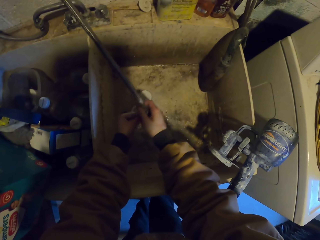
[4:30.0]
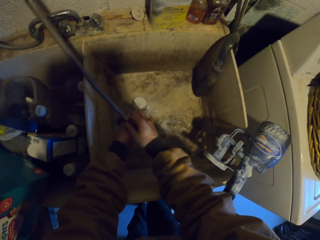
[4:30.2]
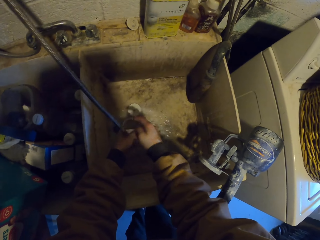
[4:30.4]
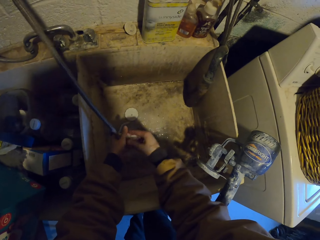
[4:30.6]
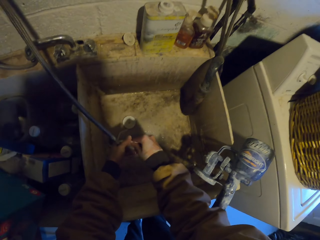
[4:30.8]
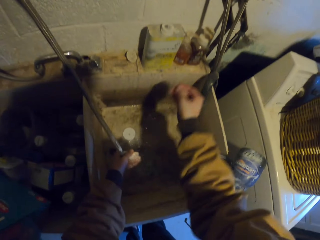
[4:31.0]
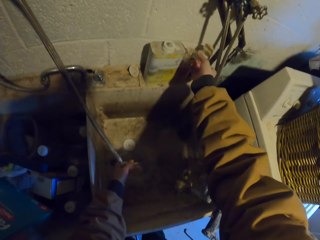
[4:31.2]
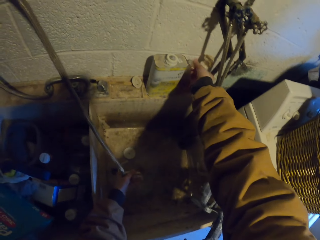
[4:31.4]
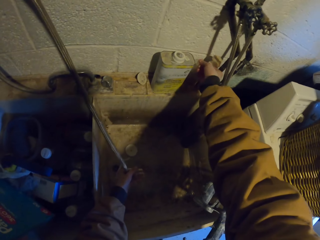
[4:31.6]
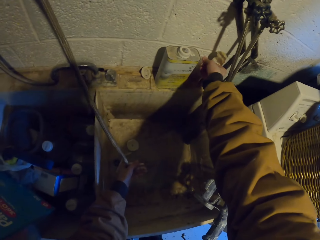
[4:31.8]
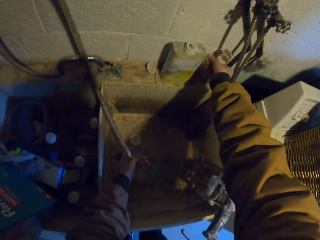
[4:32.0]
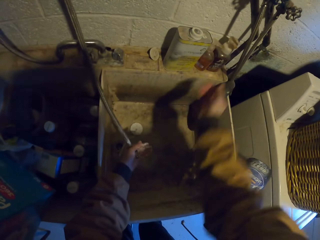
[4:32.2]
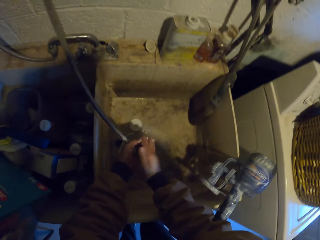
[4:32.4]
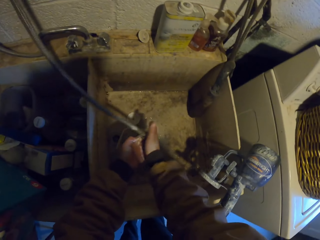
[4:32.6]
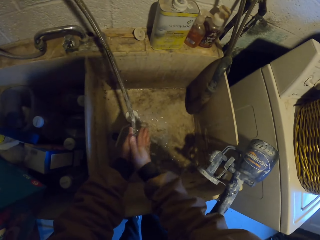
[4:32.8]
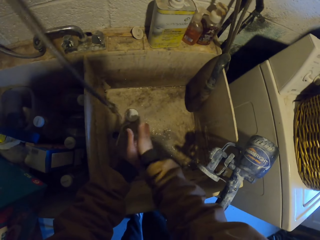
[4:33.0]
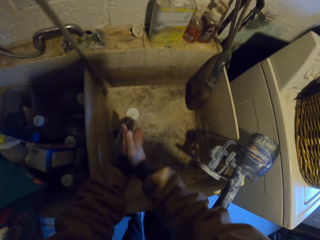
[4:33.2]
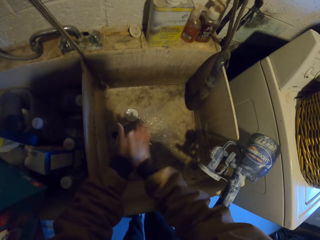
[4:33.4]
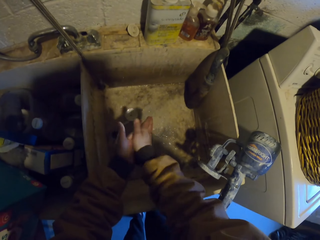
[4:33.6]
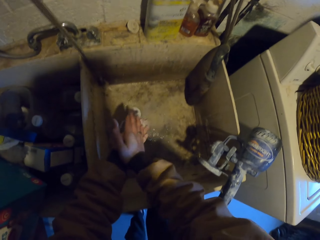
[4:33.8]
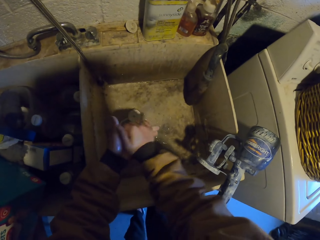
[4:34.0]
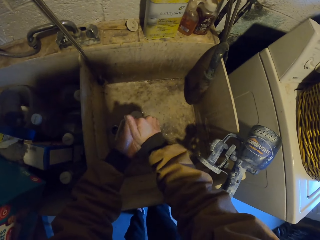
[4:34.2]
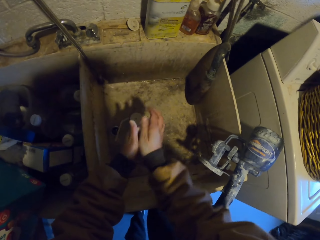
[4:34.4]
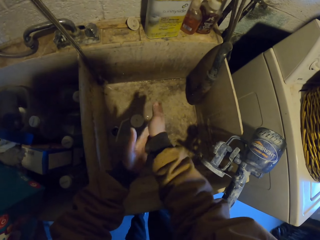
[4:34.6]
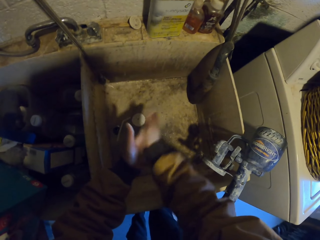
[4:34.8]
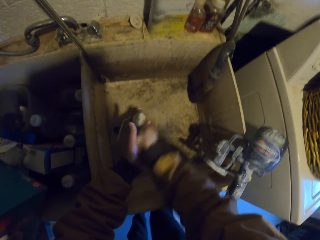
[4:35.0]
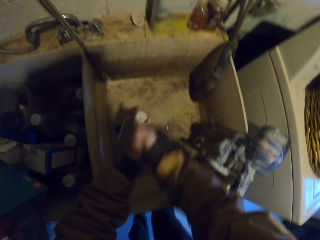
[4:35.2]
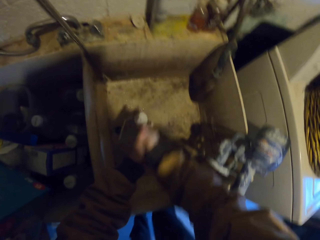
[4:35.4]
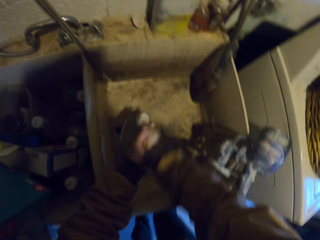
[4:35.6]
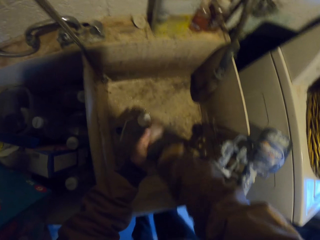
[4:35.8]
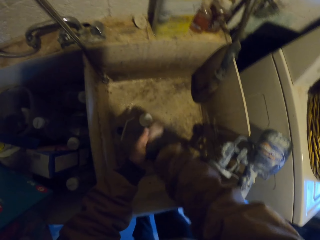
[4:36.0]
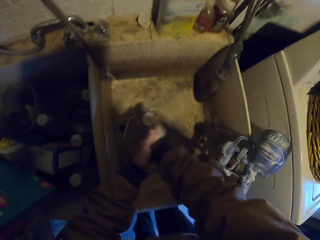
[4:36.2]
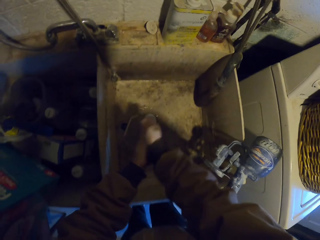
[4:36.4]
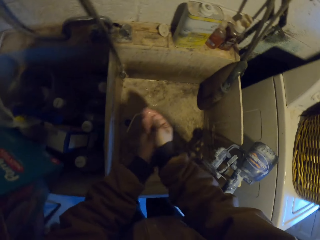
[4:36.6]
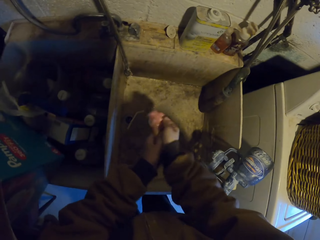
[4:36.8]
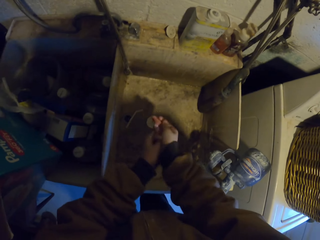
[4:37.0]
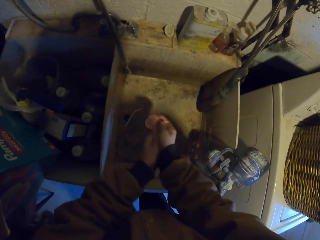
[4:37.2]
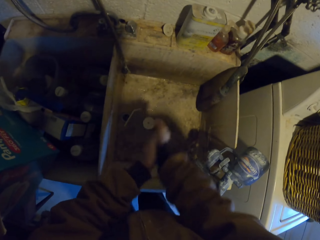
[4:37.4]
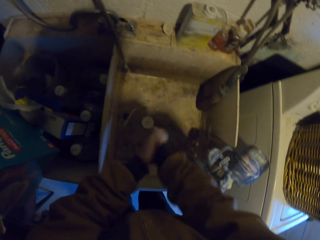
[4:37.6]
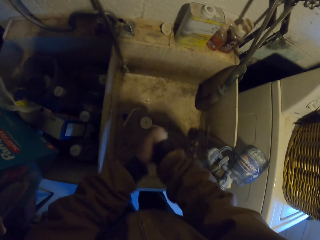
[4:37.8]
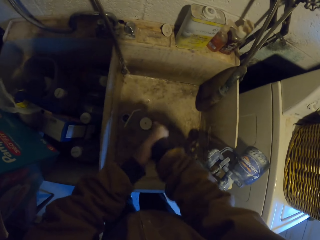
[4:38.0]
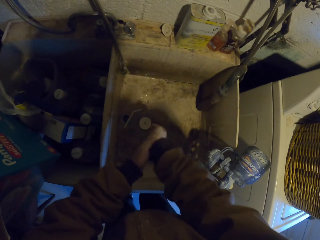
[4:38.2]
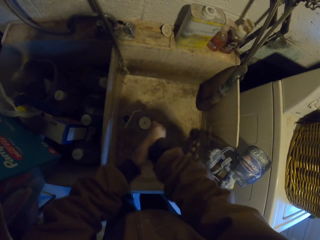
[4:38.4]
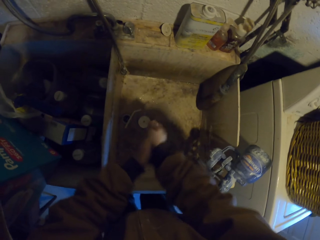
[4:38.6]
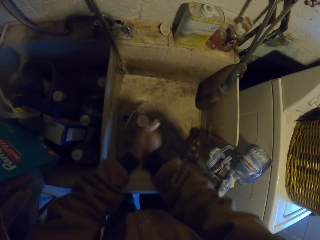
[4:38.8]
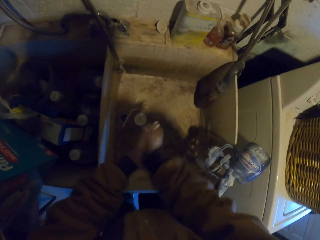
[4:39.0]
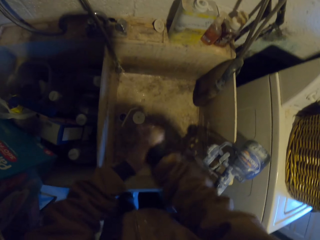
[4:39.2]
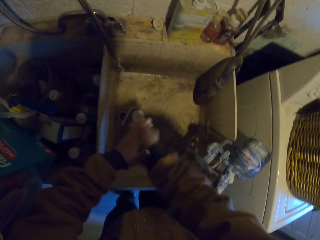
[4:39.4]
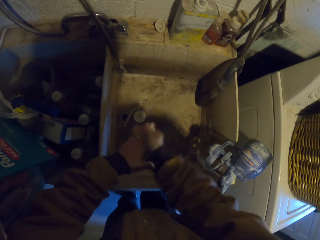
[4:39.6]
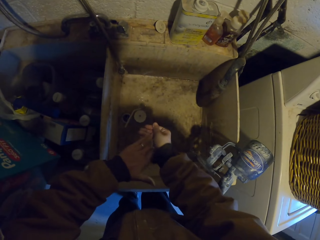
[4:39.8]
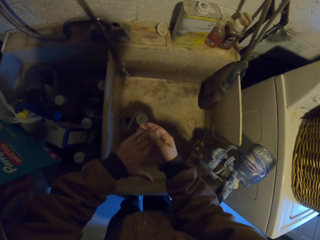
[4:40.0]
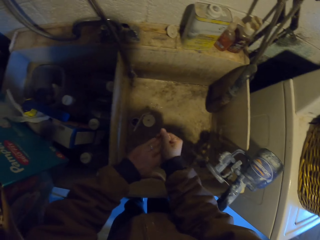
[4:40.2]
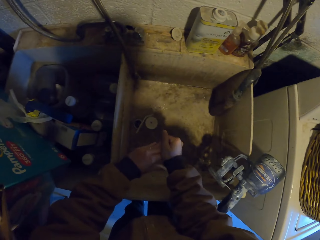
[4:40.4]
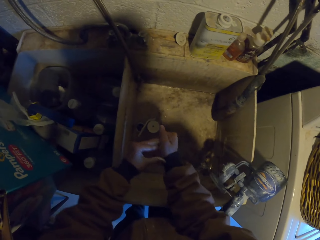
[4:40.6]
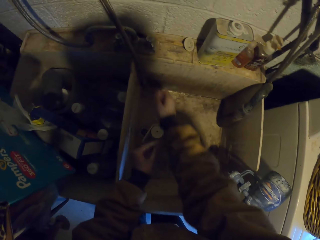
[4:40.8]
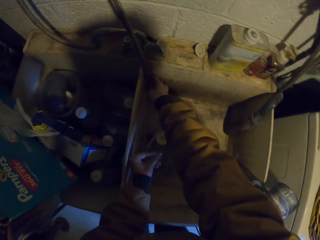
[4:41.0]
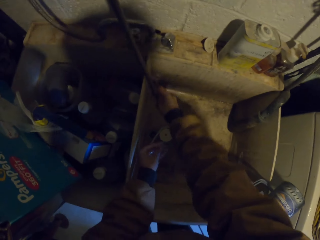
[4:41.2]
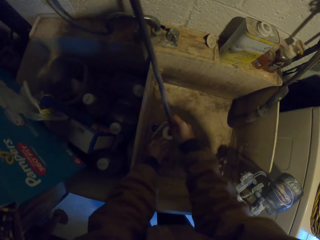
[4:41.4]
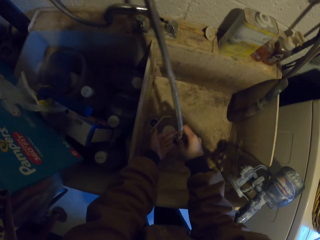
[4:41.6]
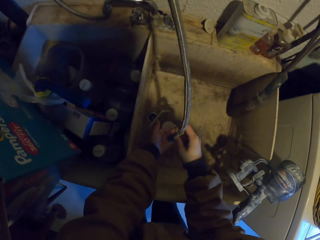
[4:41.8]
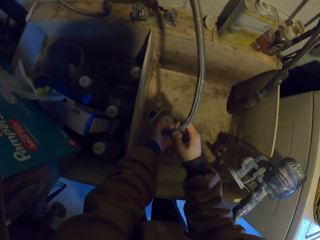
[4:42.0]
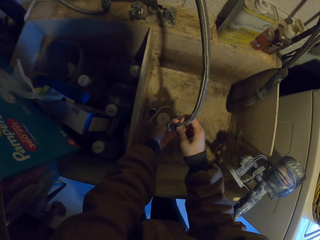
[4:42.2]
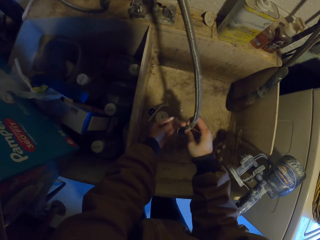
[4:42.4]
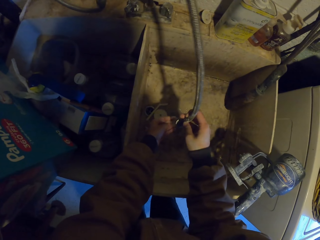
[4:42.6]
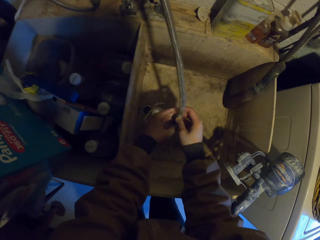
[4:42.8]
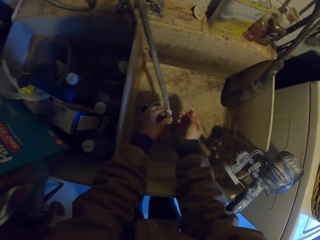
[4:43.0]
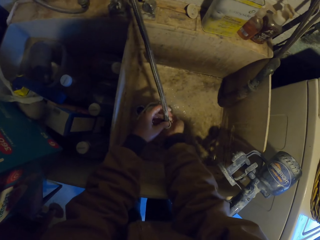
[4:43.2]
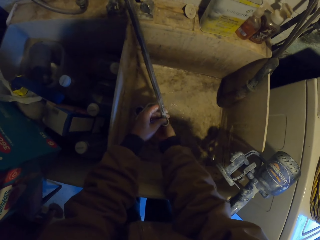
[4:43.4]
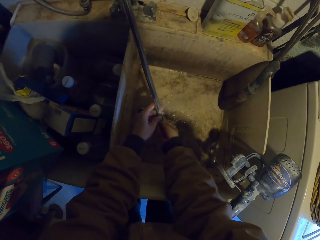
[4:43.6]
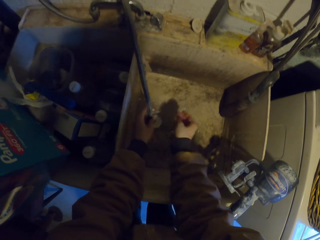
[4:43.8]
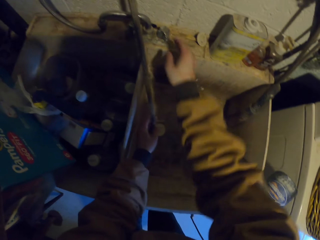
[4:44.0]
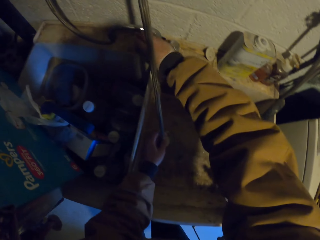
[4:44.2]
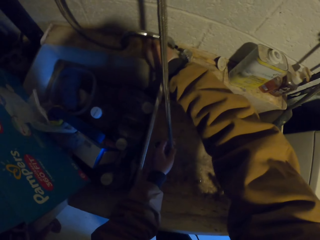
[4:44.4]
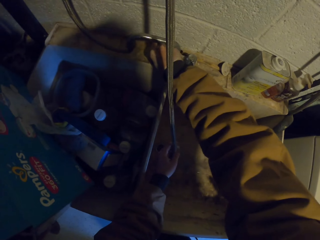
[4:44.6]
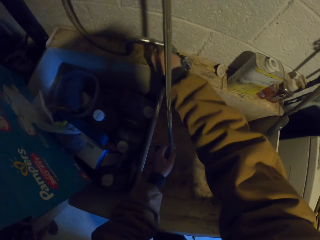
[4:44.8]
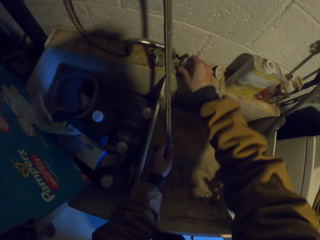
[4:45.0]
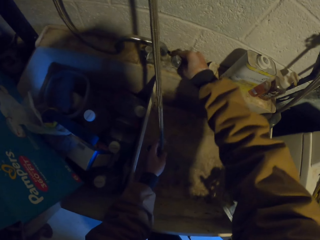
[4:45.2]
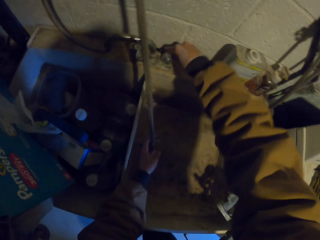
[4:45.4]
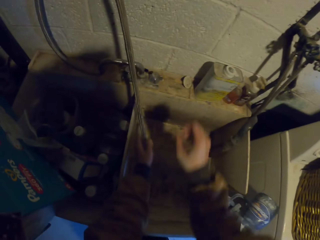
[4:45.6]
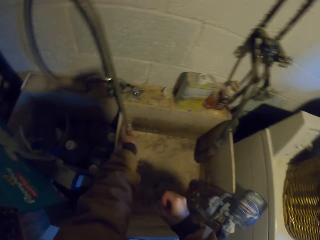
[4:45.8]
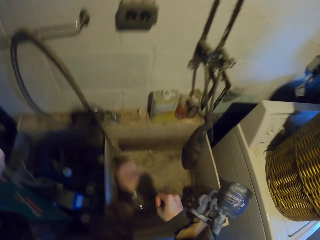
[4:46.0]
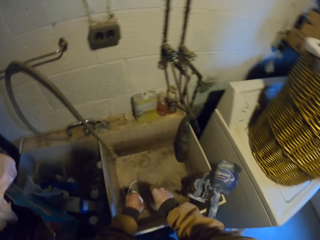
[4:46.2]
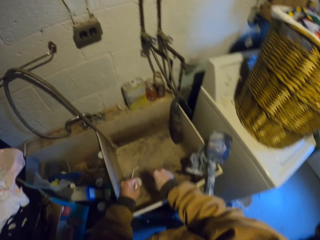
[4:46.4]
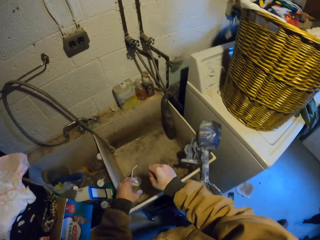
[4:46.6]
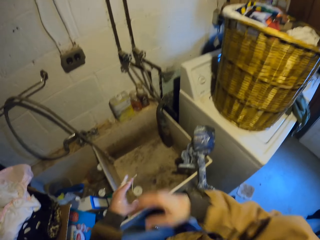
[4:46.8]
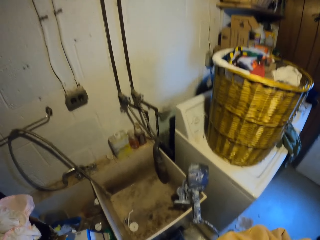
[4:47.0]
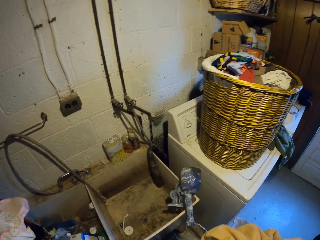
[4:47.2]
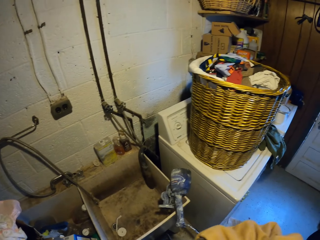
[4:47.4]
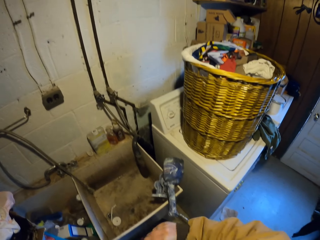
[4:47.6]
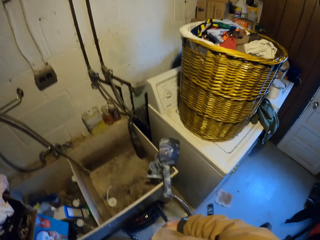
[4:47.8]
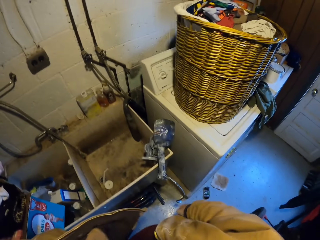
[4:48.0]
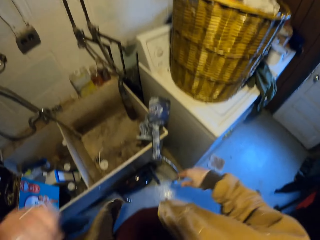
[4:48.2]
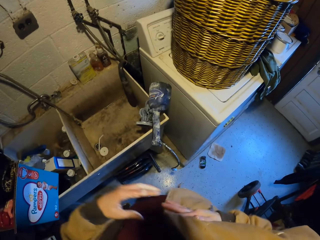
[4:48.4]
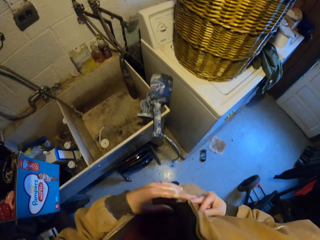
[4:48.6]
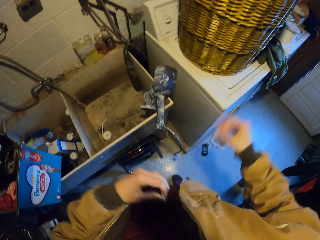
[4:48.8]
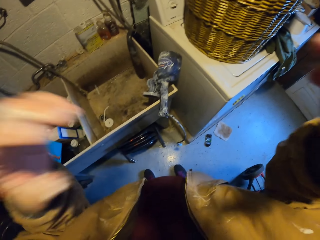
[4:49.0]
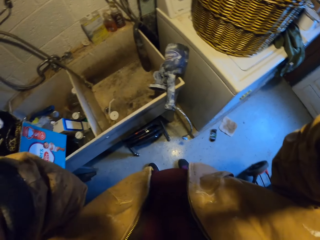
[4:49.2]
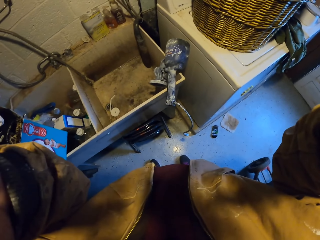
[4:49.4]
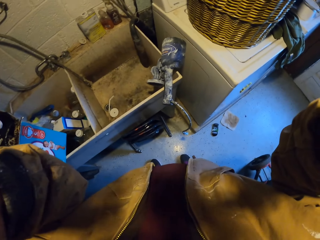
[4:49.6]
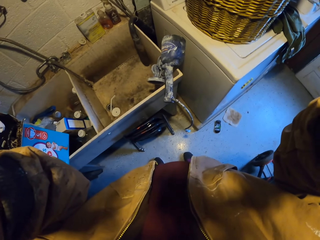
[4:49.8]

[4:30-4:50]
The camera wearer puts the soap. They press the detergent. They wash the hands. They touch the pipe. They close the tap. They shake the hand. They wipe the hands on a coat. They raise the hands.
